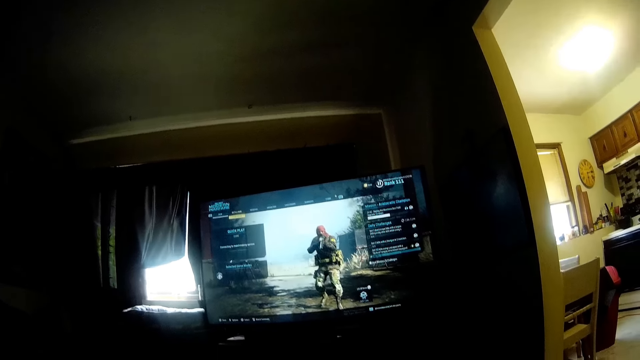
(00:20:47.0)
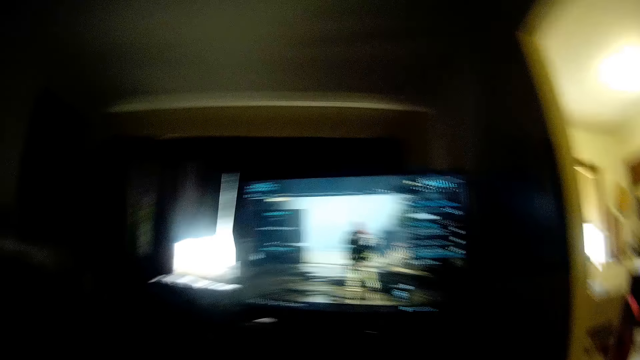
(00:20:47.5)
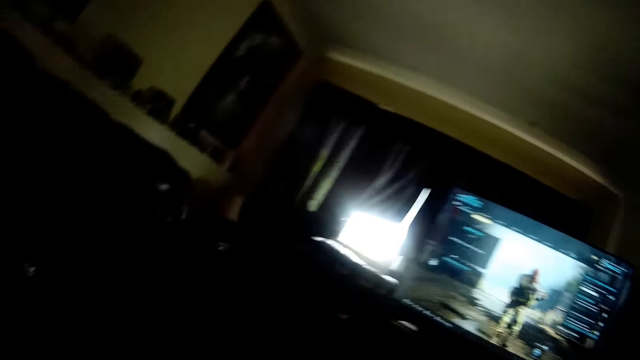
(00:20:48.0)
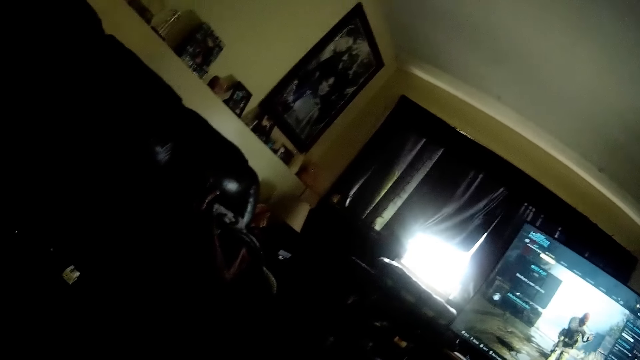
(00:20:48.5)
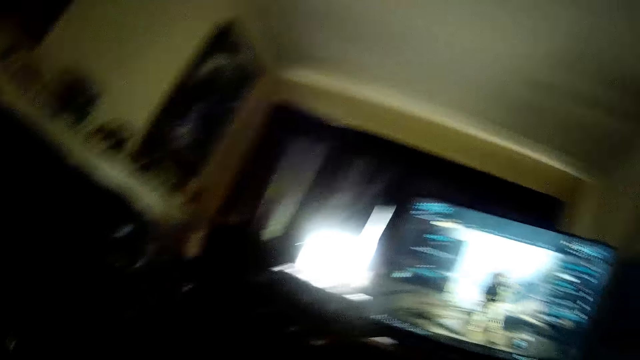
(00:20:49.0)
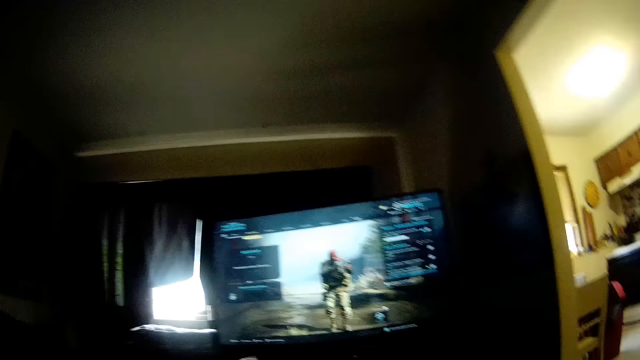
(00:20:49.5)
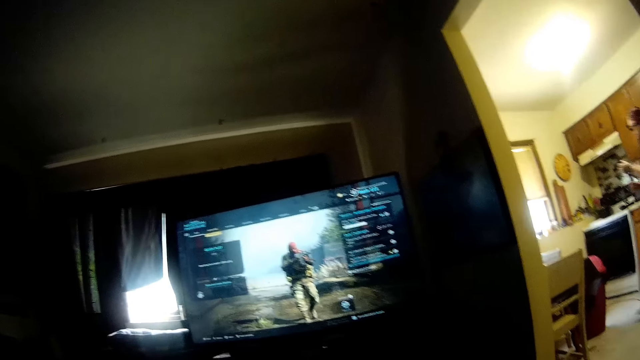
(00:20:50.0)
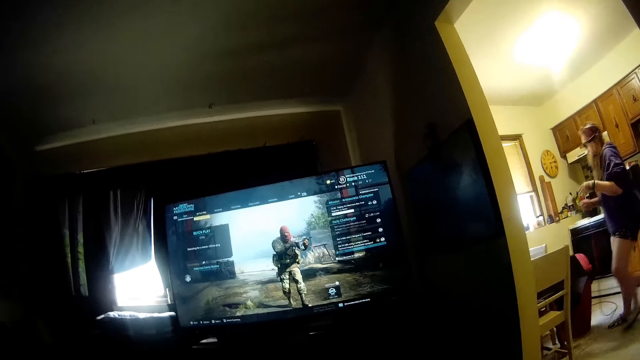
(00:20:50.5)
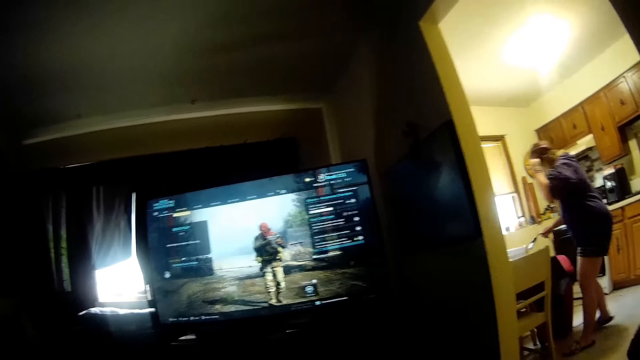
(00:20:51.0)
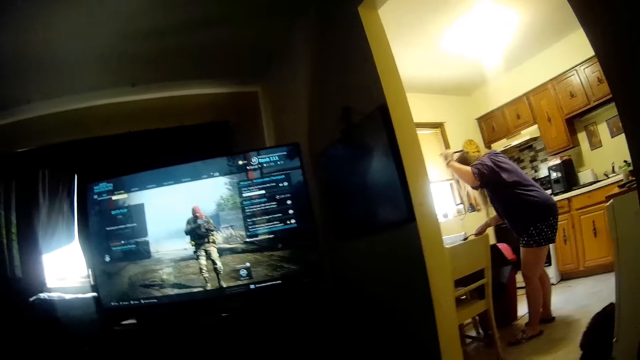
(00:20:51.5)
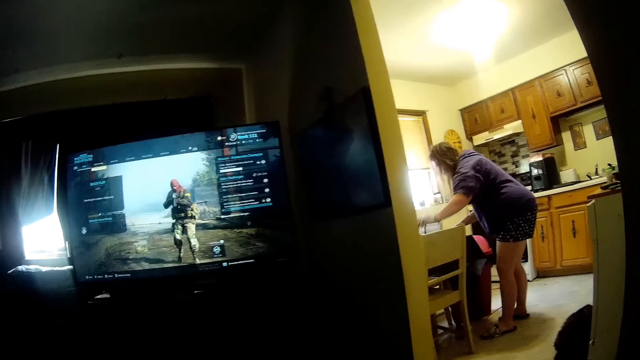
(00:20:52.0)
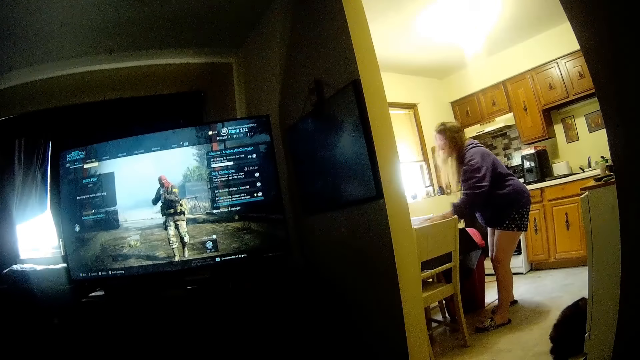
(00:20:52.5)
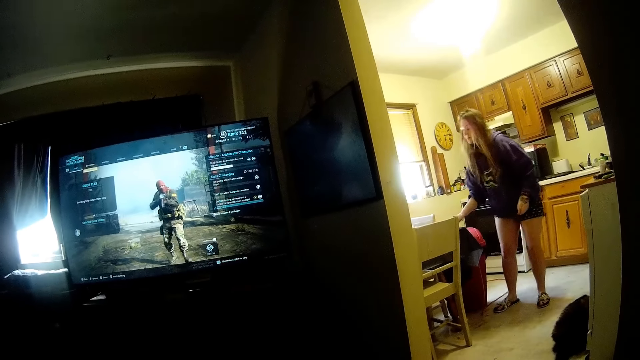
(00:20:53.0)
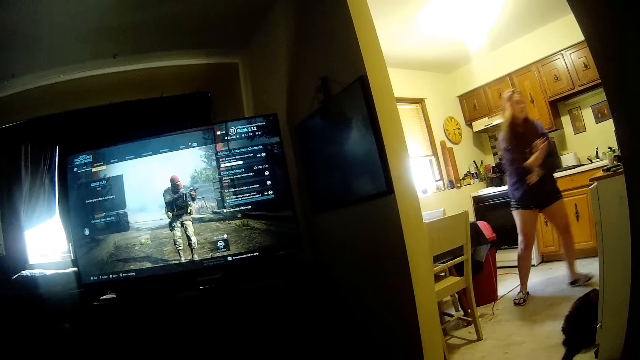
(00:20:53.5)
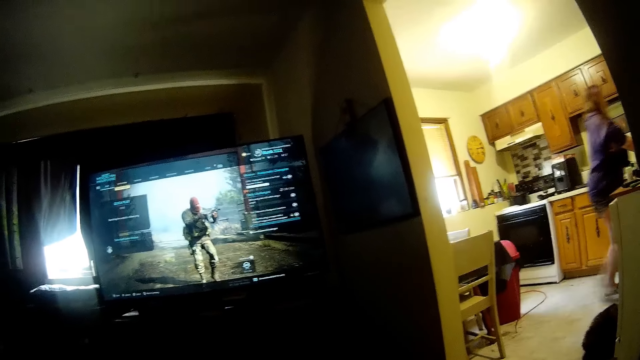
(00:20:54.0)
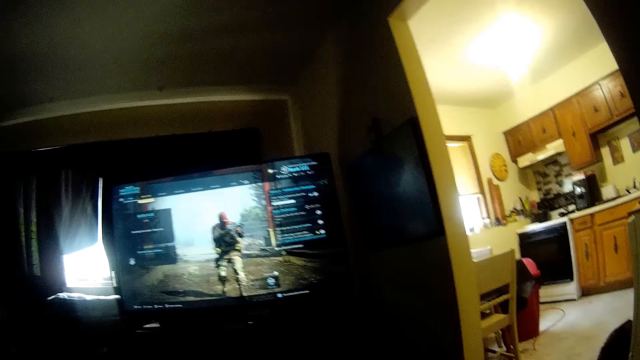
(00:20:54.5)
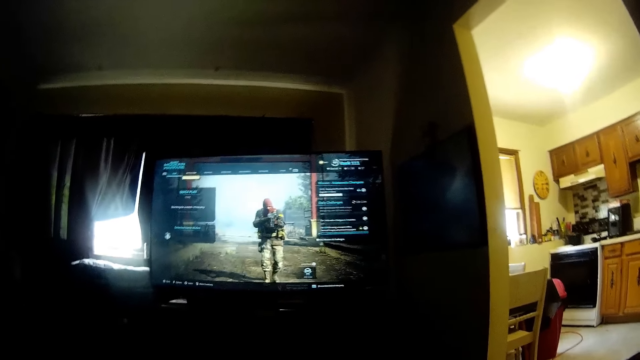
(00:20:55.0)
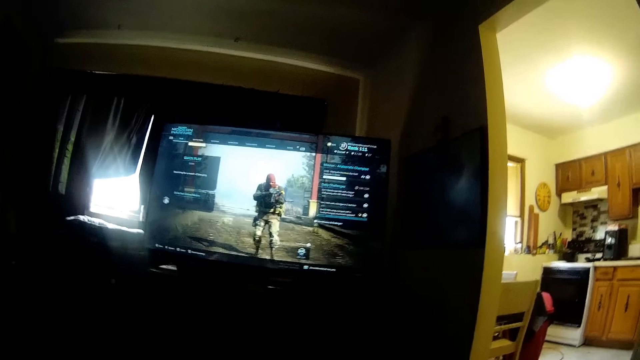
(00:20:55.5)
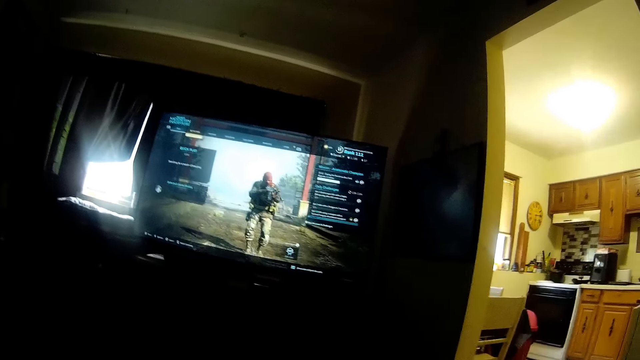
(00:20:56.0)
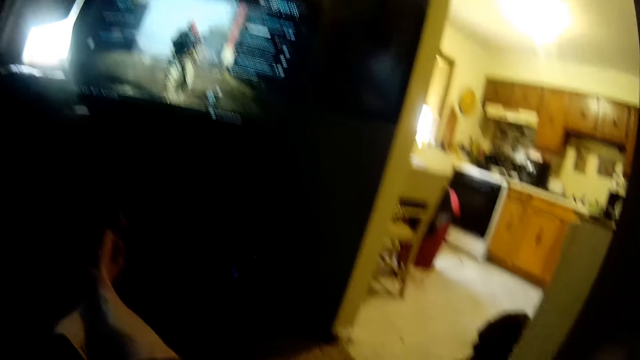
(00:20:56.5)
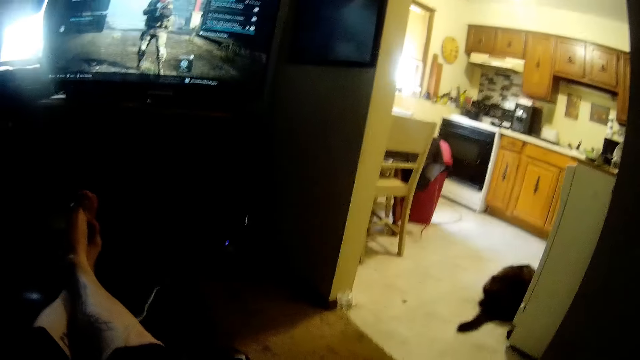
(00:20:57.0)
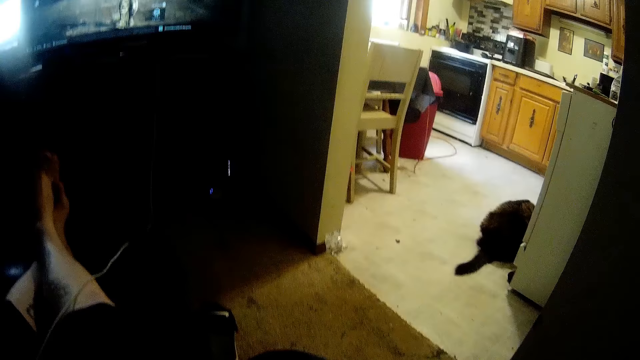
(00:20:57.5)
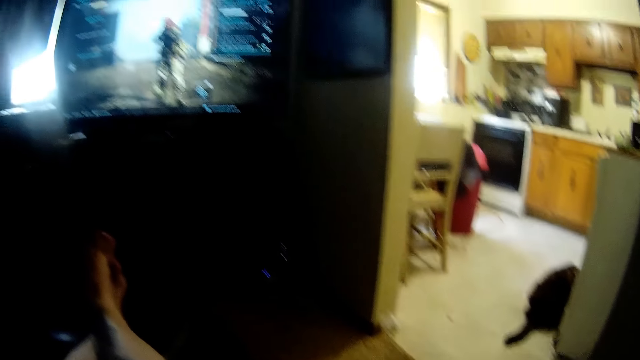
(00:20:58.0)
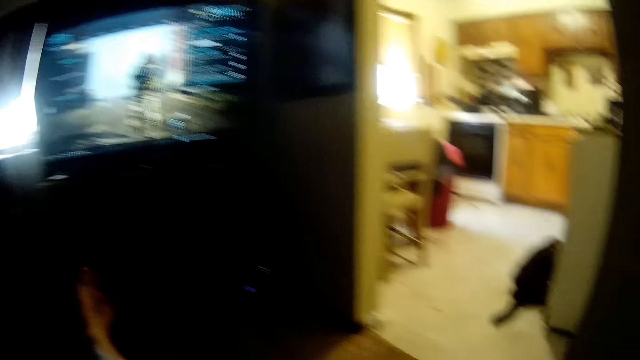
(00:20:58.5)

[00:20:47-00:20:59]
The camera wearer interacts with the woman. They look around the room. The woman walks towards the table. She drops a charger on the table, removes a camera glass from her face, drops the camera glass on the table, and walks away from the table.

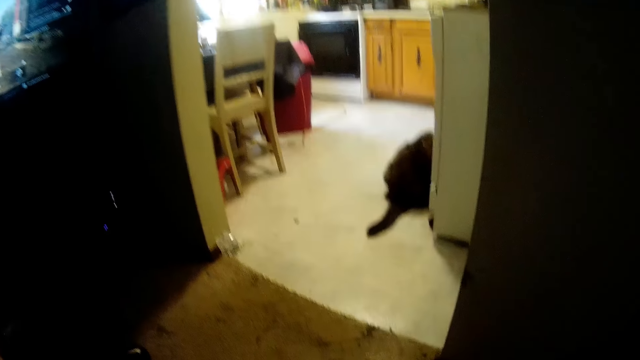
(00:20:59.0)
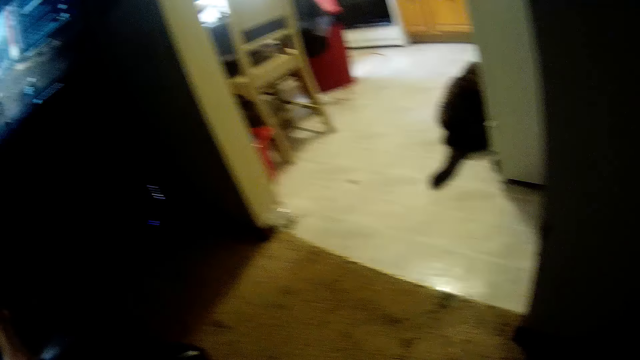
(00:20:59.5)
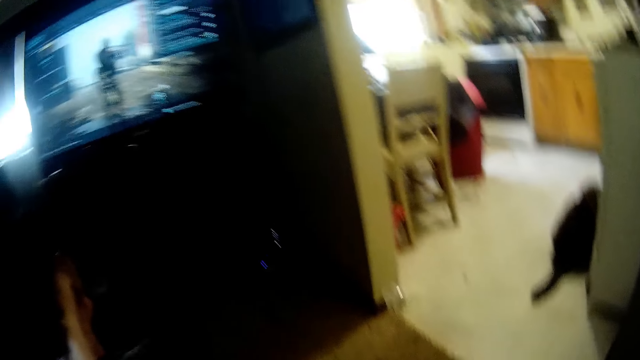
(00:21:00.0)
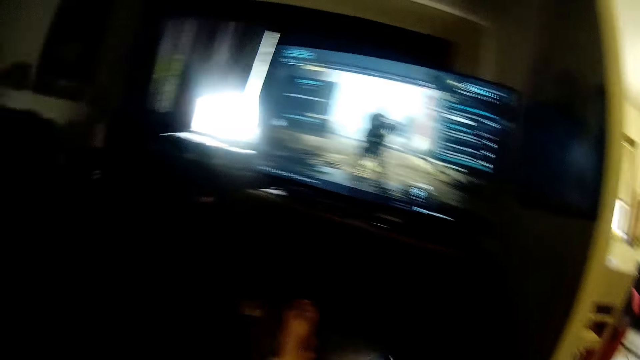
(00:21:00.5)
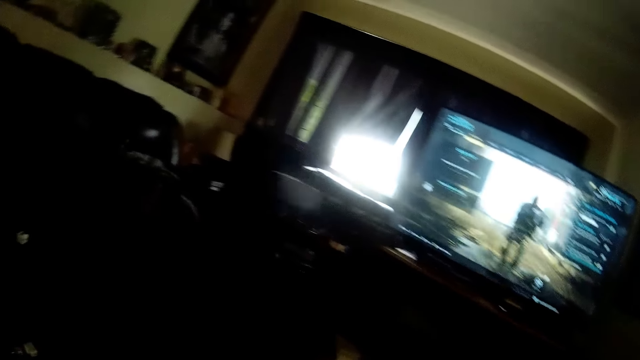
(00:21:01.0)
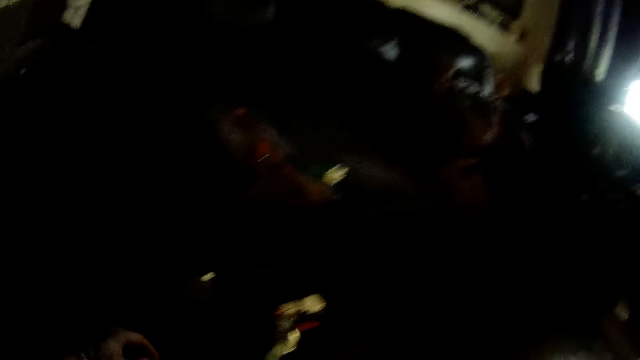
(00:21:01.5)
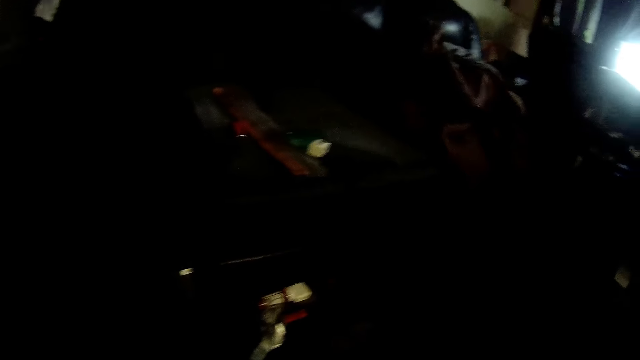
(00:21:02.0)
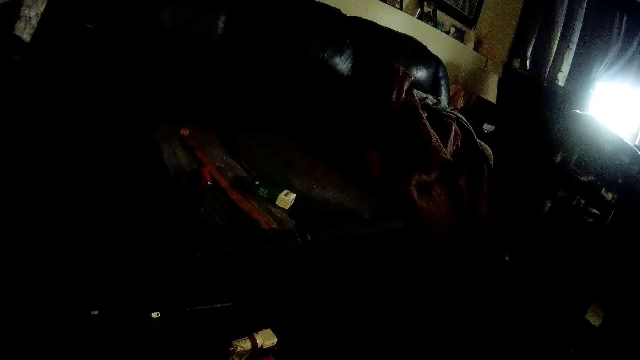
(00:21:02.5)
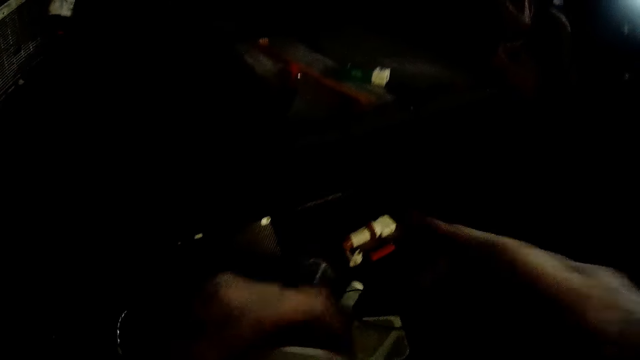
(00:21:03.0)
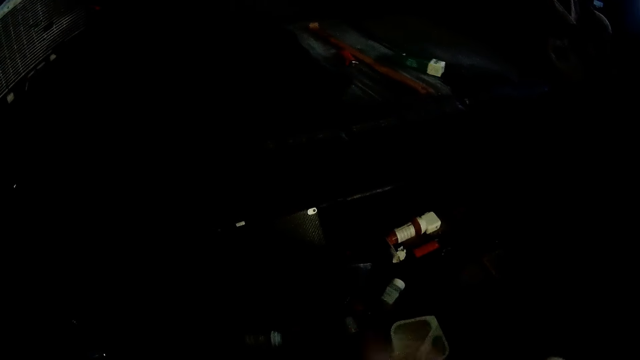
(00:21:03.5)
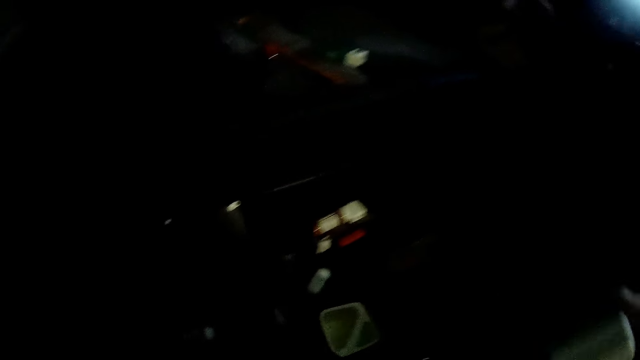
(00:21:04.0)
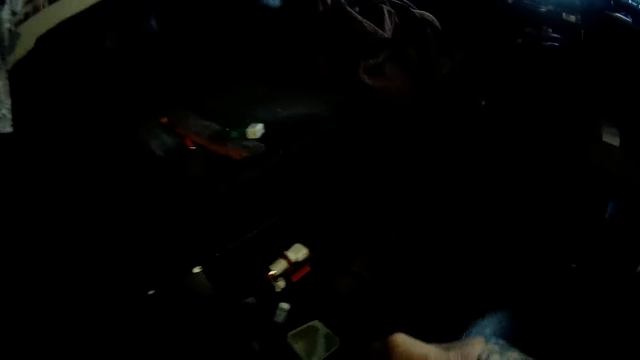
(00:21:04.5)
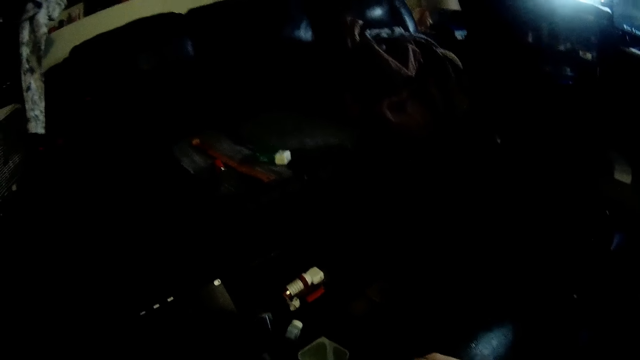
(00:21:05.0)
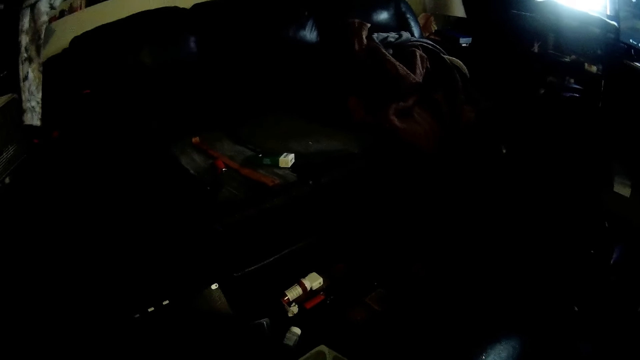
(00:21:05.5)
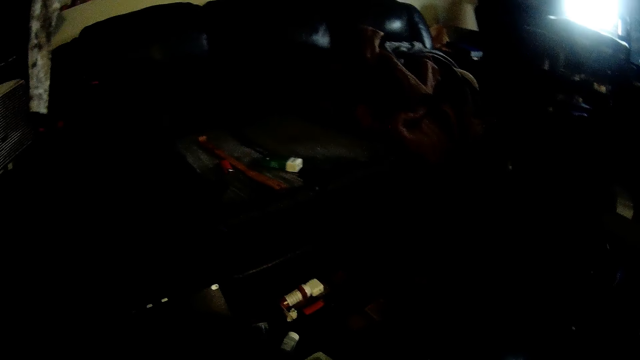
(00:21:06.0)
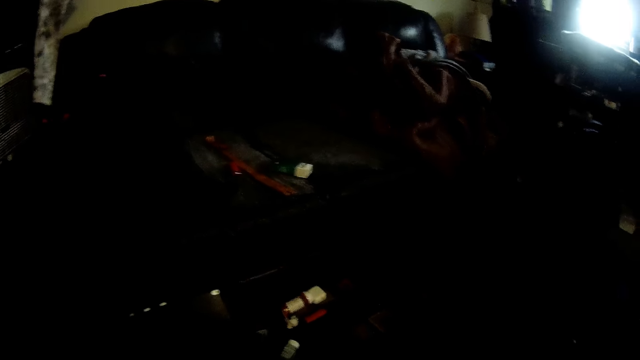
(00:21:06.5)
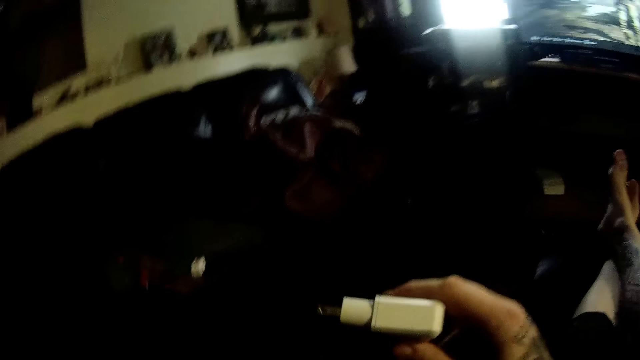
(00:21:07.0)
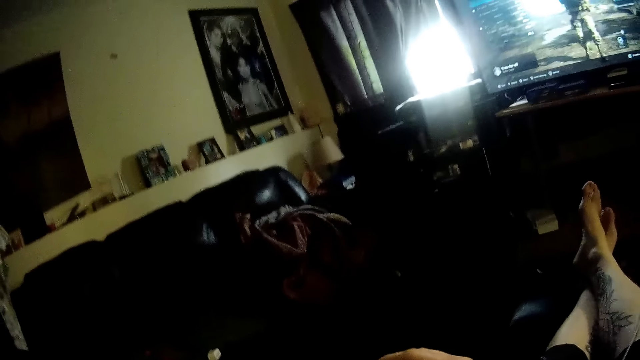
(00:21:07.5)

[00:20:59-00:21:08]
The camera wearer holds an adapter. A woman interacts with the camera wearer. The camera wearer interacts with the woman.
